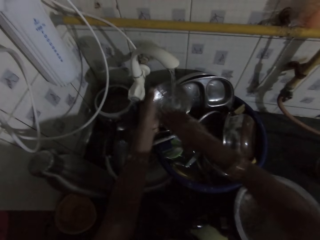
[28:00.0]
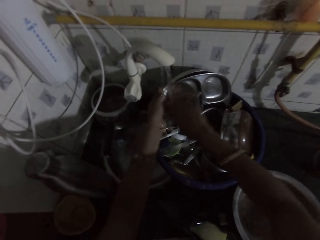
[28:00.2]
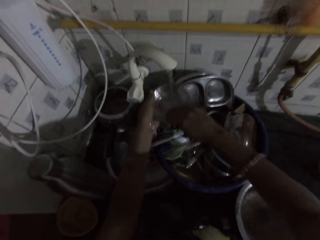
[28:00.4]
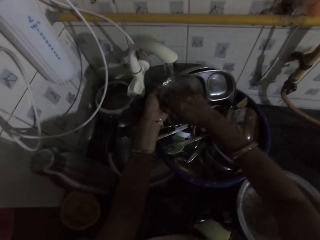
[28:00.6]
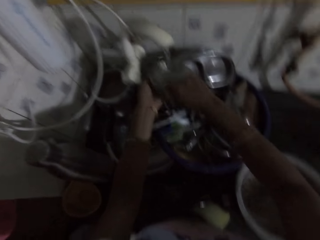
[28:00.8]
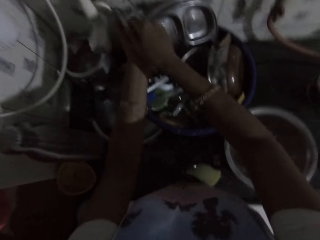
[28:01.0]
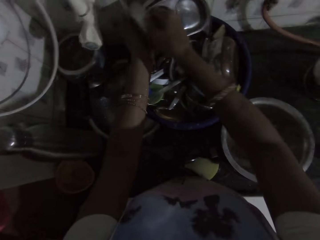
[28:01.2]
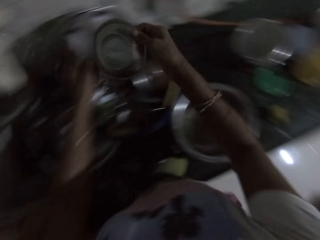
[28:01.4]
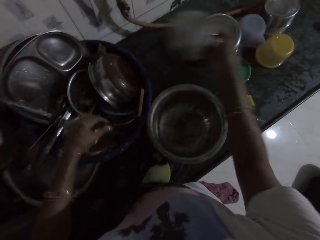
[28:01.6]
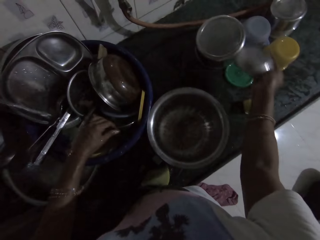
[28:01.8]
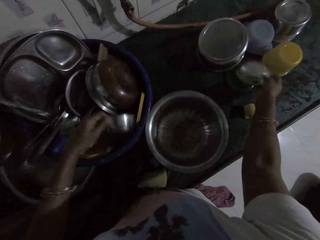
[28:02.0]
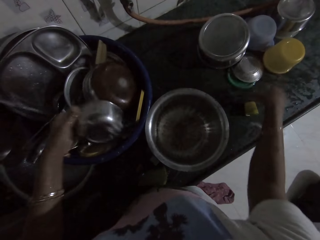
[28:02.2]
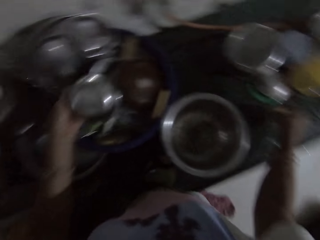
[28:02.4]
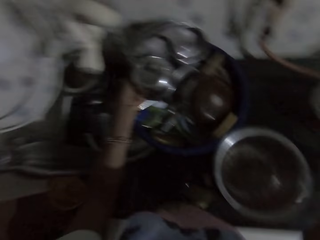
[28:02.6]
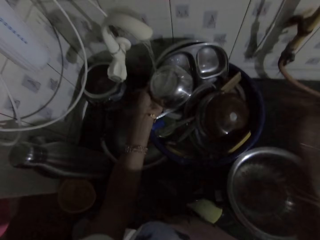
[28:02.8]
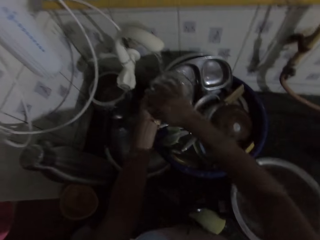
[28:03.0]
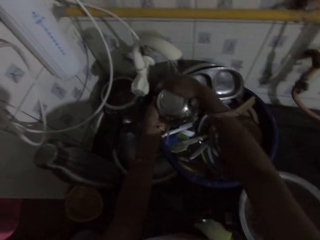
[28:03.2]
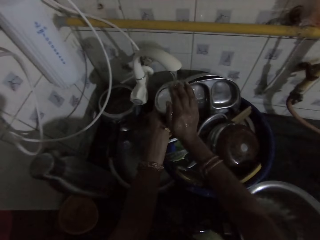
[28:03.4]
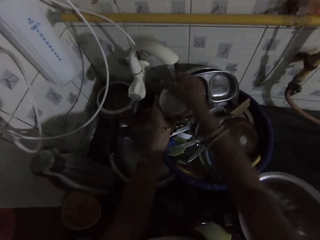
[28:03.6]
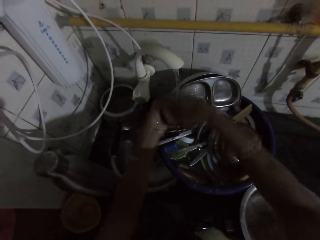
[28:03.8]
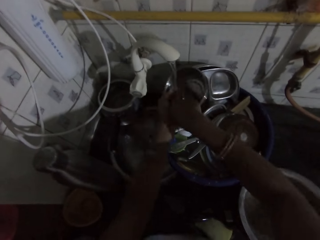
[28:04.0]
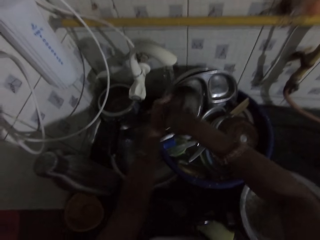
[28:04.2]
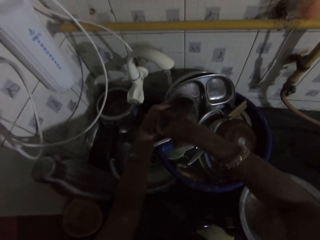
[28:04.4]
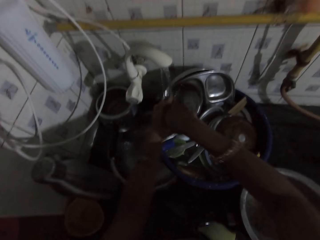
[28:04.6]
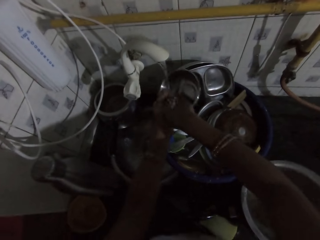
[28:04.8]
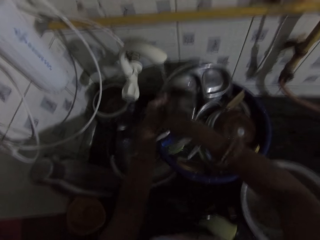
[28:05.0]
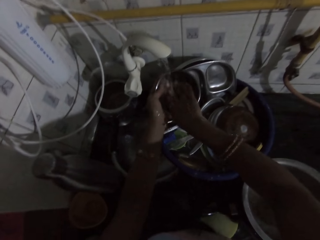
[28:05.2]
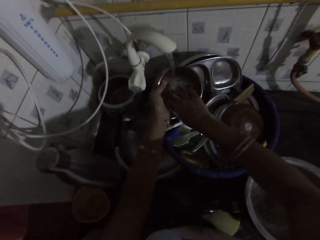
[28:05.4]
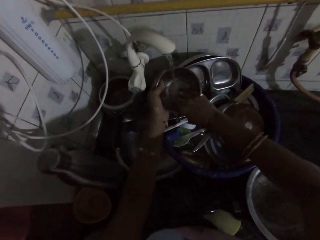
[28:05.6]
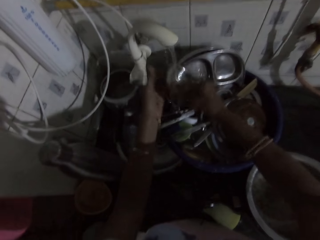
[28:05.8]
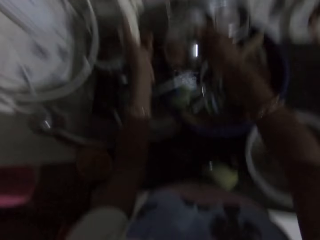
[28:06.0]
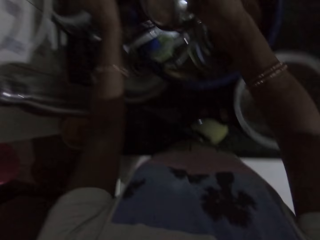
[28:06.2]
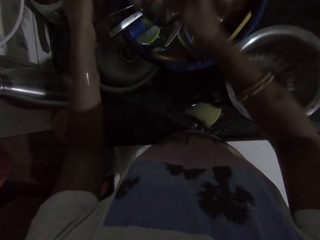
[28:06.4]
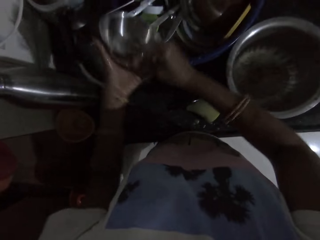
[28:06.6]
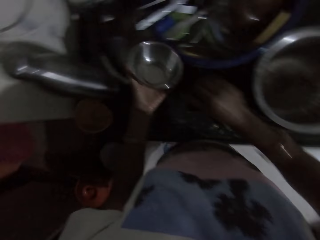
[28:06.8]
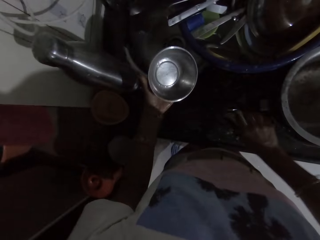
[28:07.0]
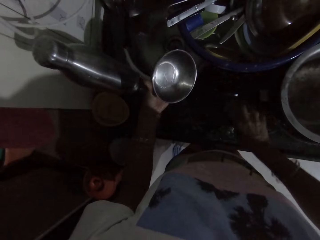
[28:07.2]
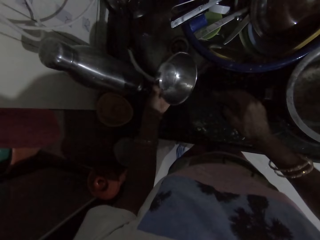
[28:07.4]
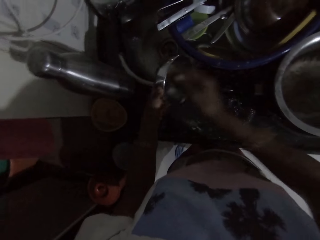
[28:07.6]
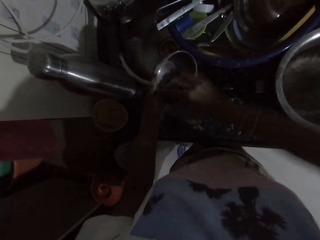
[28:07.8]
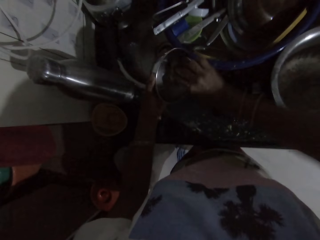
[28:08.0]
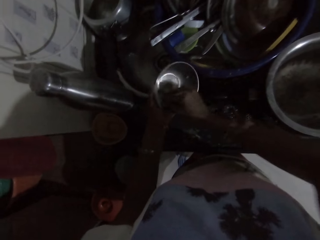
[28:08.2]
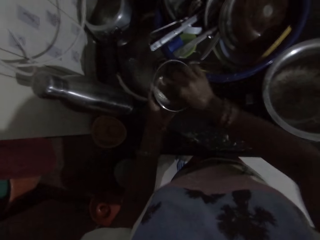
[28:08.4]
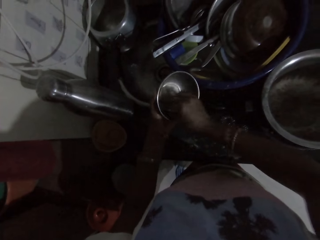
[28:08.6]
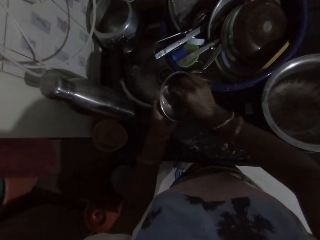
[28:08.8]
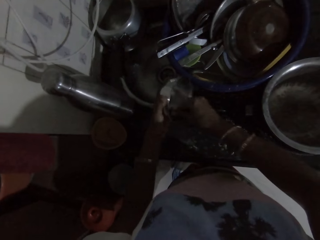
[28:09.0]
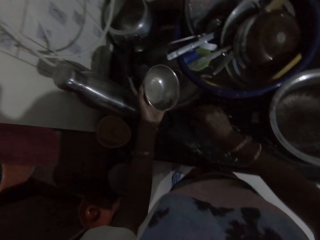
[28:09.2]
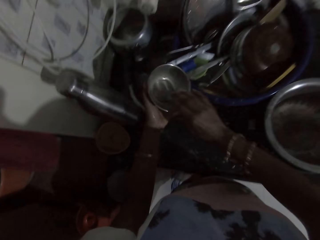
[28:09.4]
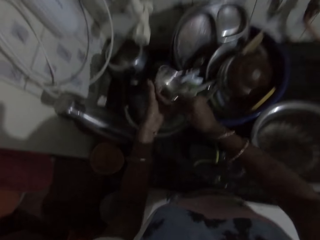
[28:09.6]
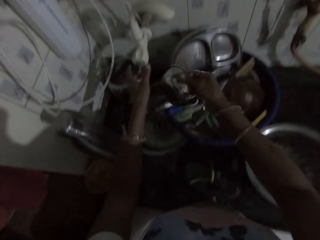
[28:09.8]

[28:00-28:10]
The camera wearer rinses the bowl in her hand under the kitchen sink tap with both hands. She places the bowl in her right hand on the kitchen countertop. She picks a bowl from the bowl on the kitchen countertop with her left hand. She rinses the bowl in her hand under the kitchen sink tap with both hands. She turns off the kitchen sink tap with her left hand. She places the bowl in her left hand on the kitchen countertop. She picks a sponge. She cleans the bowl in her left hand with a cloth in her right hand.

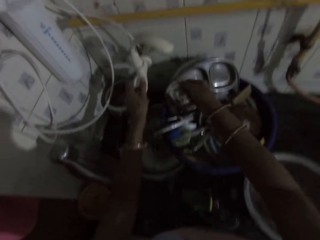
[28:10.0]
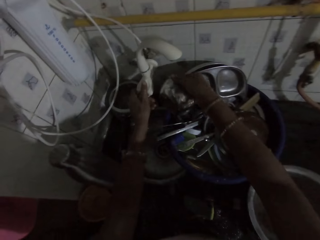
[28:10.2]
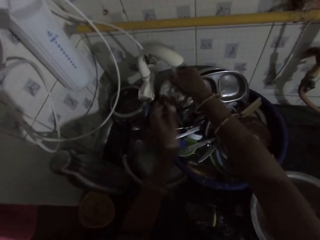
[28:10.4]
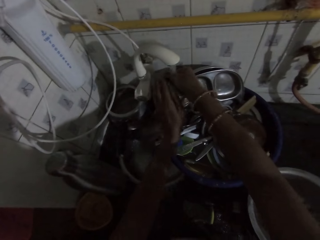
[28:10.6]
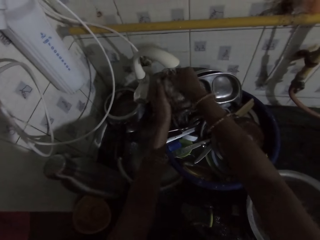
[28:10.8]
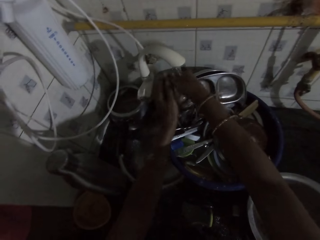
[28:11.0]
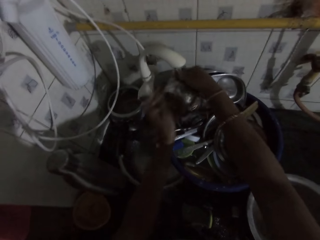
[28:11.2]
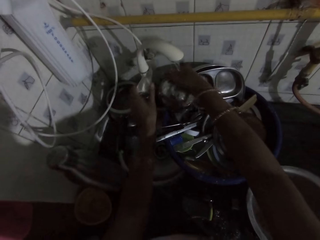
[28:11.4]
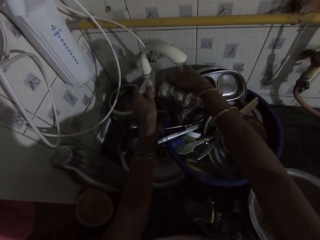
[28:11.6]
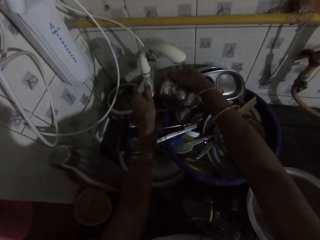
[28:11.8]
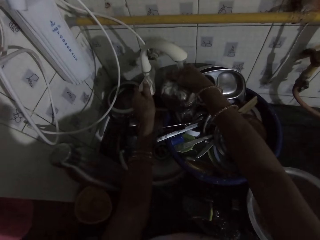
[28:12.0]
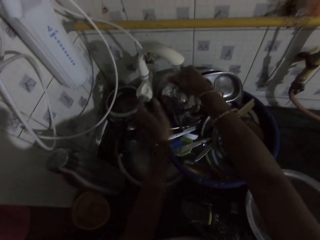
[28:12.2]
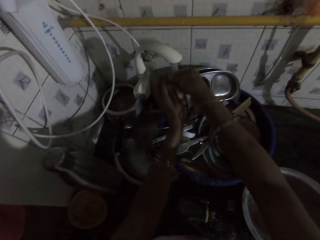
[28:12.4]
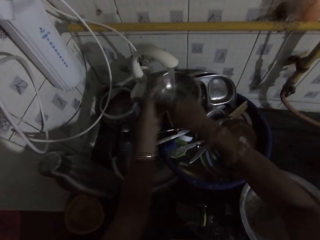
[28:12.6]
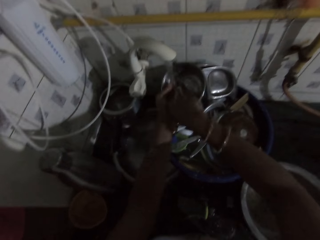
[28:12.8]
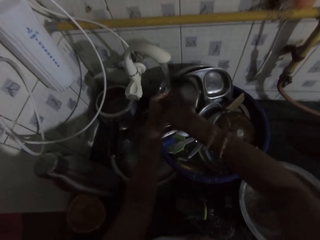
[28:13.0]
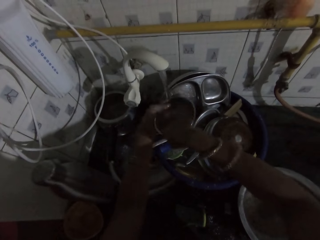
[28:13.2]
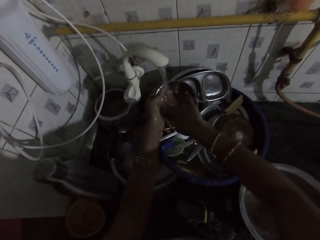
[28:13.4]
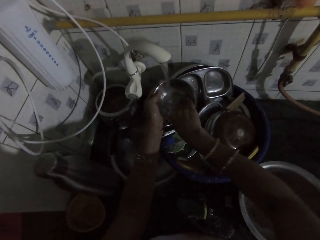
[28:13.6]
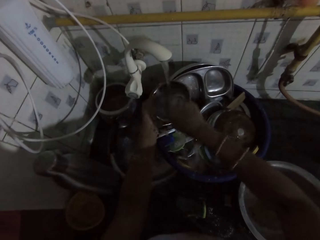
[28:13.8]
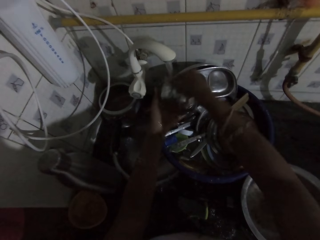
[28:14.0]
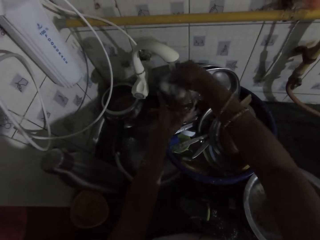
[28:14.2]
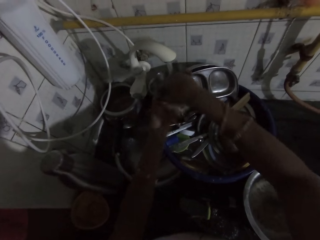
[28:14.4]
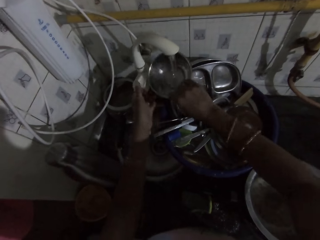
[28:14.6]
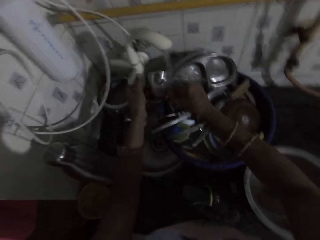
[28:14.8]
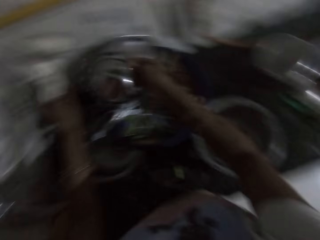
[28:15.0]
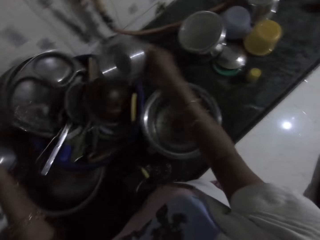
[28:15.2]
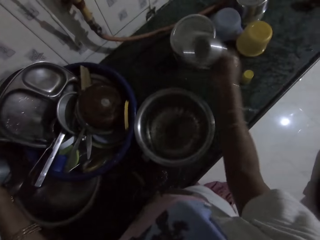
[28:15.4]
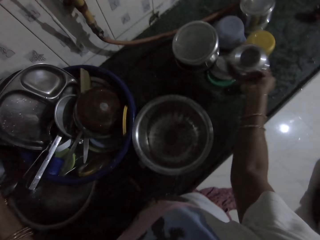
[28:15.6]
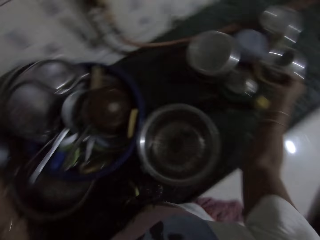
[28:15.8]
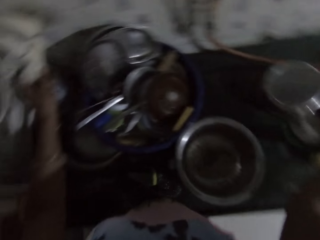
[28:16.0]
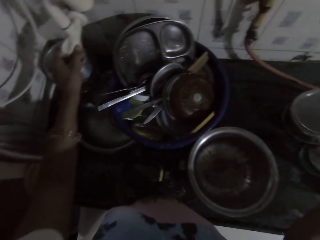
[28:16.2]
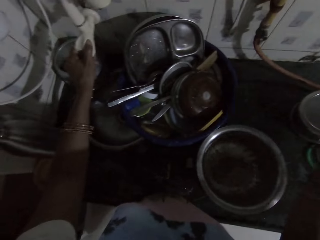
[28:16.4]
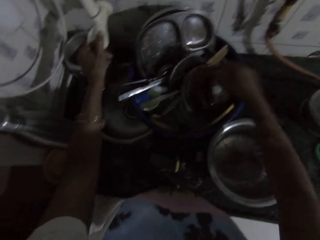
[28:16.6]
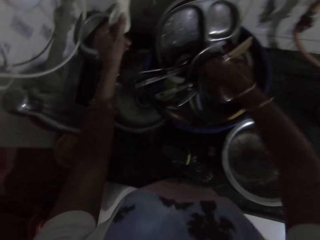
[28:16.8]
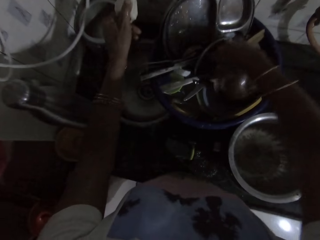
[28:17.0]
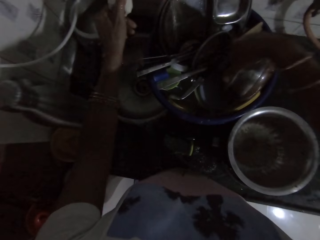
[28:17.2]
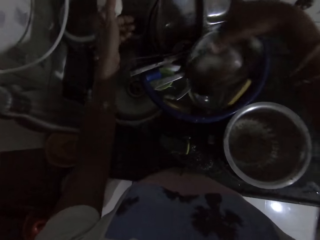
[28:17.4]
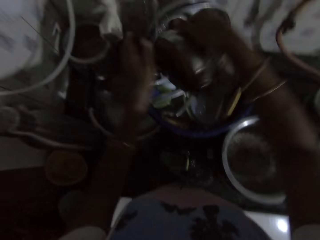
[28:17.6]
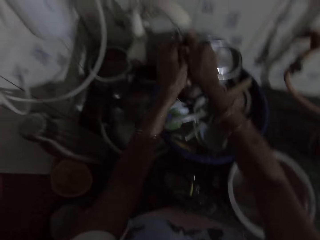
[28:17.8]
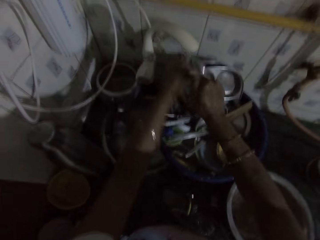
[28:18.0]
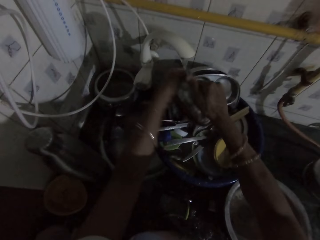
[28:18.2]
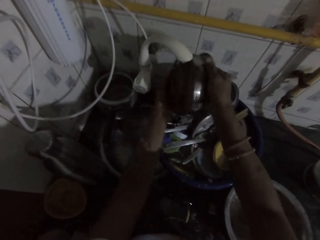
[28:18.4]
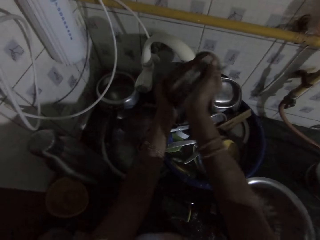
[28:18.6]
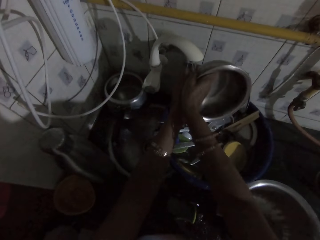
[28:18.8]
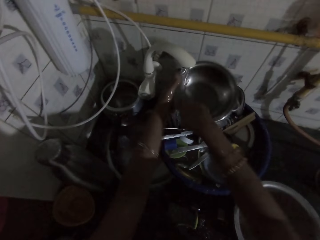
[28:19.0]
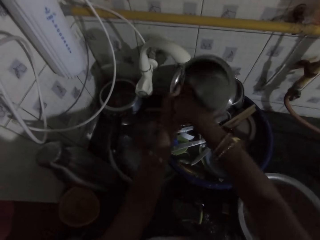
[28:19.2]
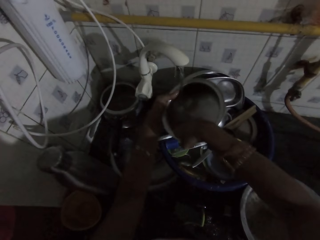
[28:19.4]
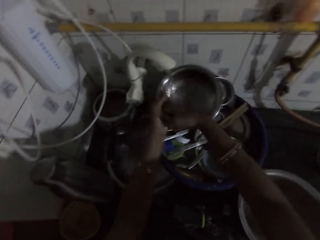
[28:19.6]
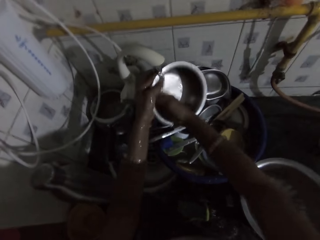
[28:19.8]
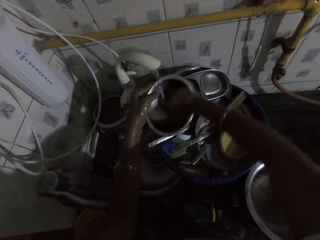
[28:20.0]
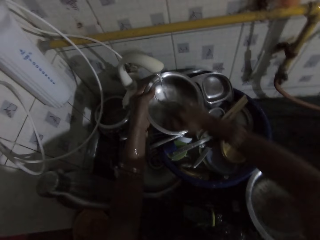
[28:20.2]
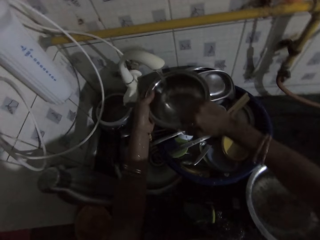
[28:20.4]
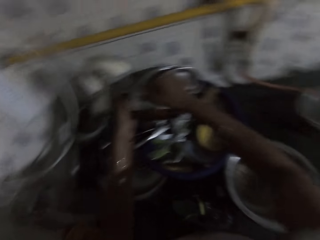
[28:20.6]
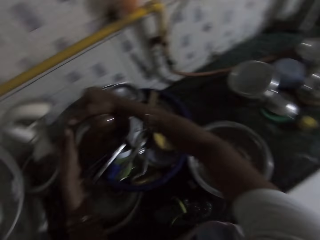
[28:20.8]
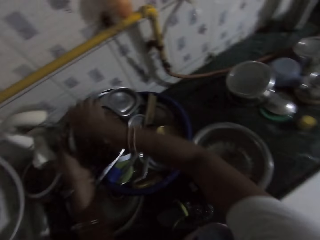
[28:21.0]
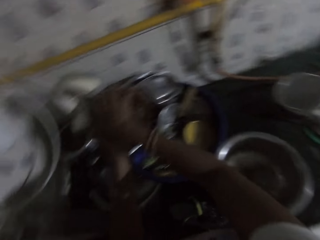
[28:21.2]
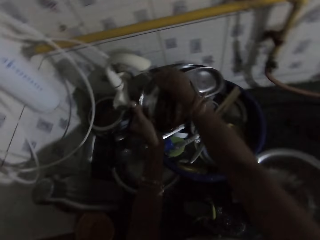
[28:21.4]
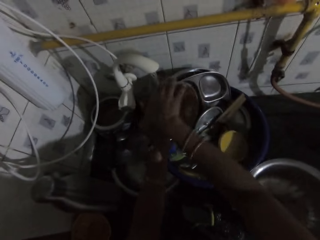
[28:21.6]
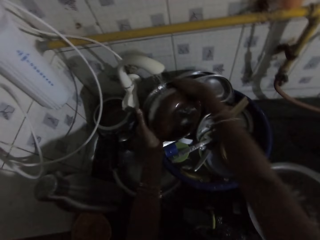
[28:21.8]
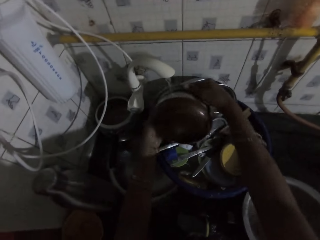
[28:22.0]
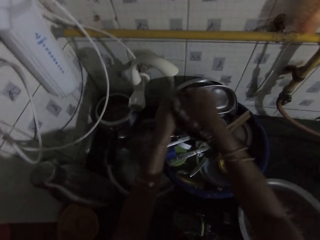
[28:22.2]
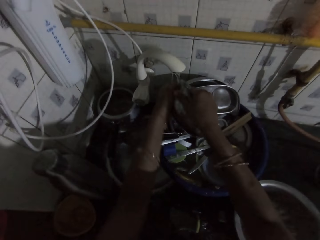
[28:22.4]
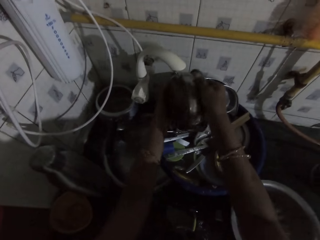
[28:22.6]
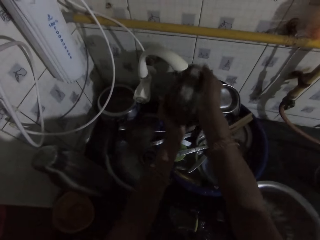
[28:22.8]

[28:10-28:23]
The camera wearer turns on the kitchen sink tap with her left hand. She rinses the bowl in her hand under the kitchen sink tap with both hands. She turns the kitchen sink tap with her left hand. She rinses the bowl in her hand under the kitchen sink tap with both hands. She turns off the kitchen sink tap with her left hand. She places the bowl in her right hand on the kitchen countertop. She picks a bowl from the bowl on the kitchen countertop with her right hand. She rinses the bowl in her hand under the kitchen sink tap with both hands.
